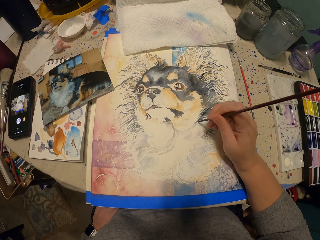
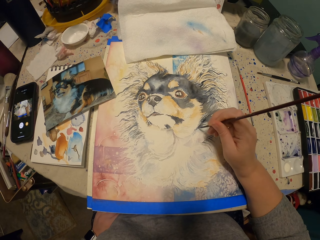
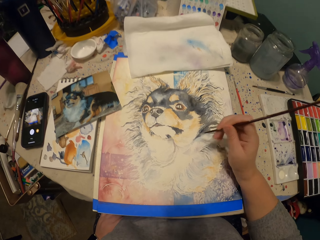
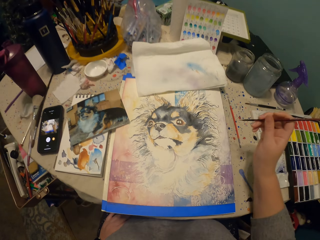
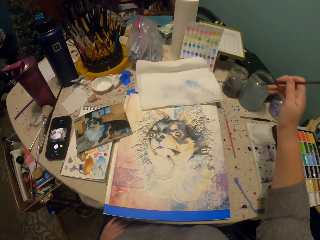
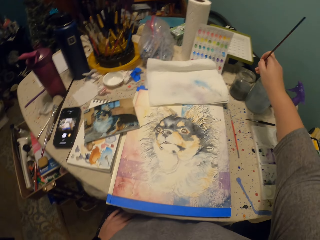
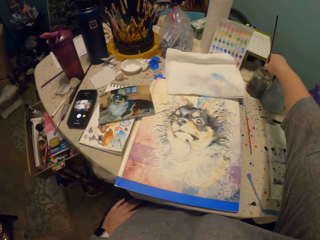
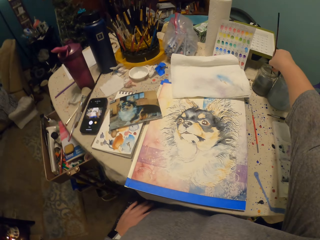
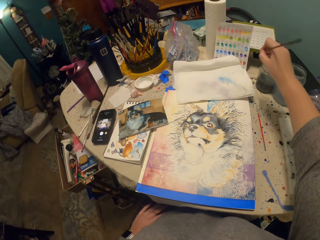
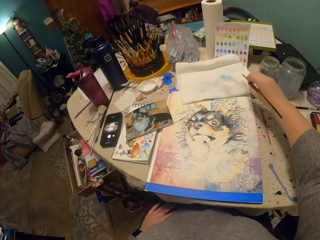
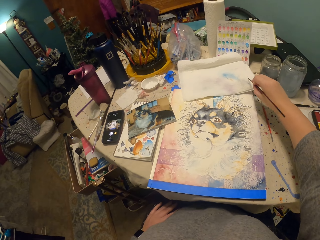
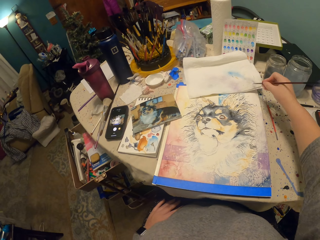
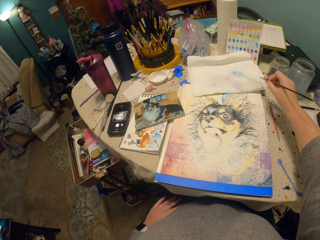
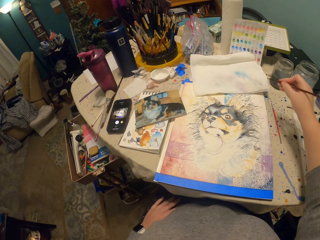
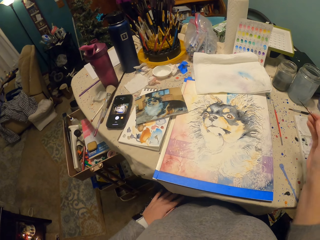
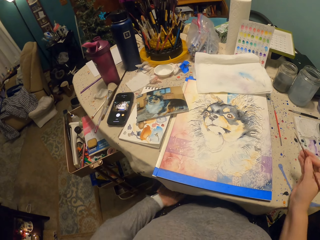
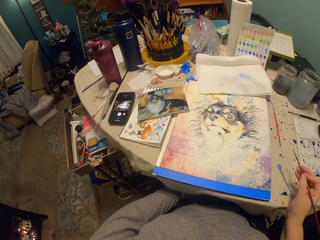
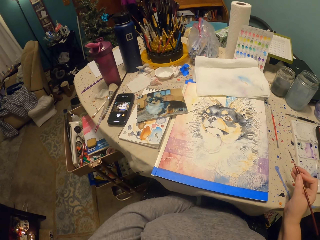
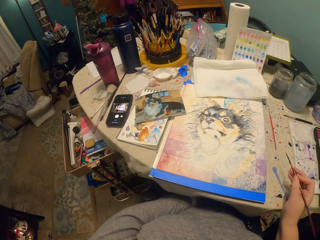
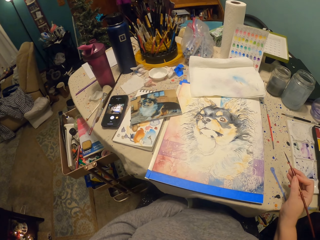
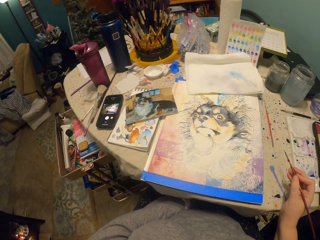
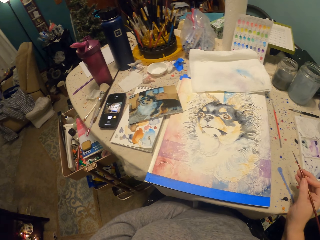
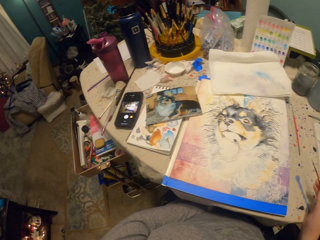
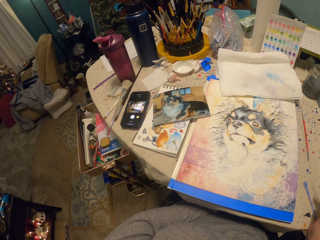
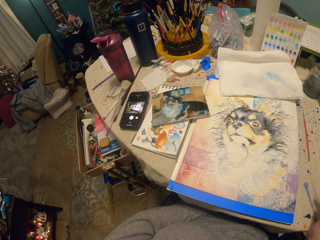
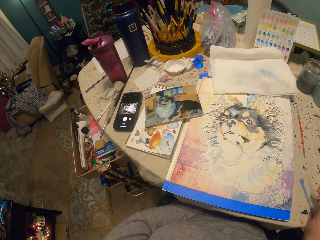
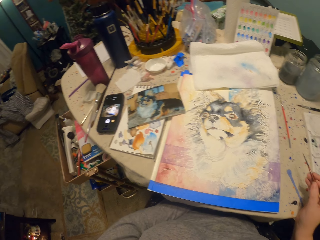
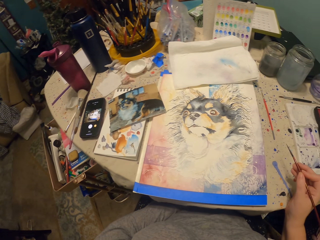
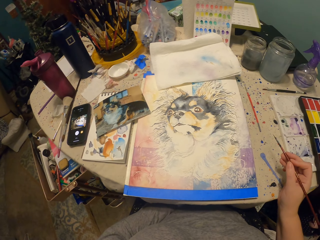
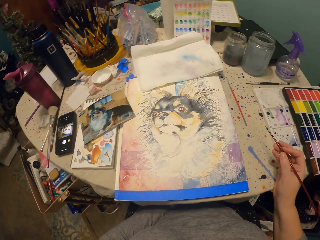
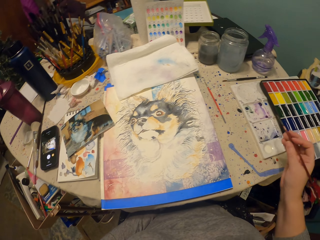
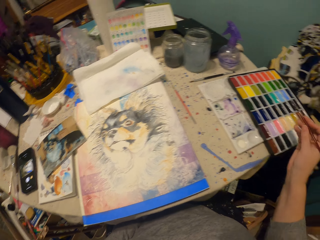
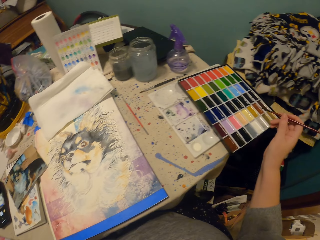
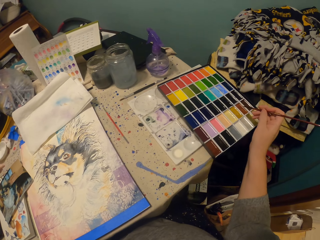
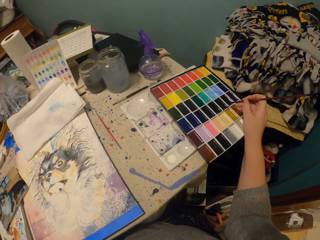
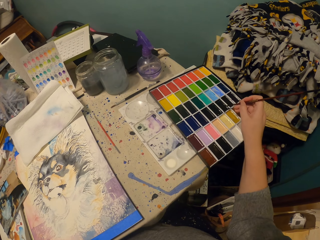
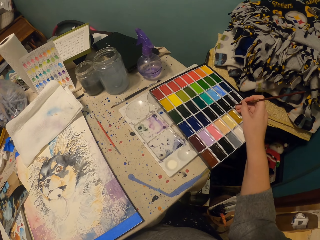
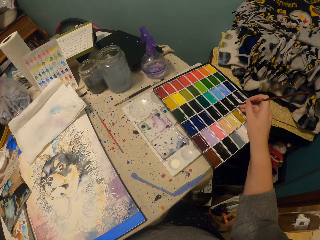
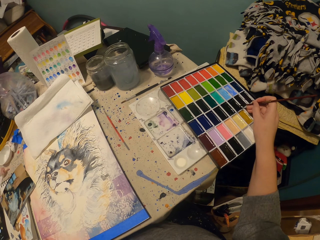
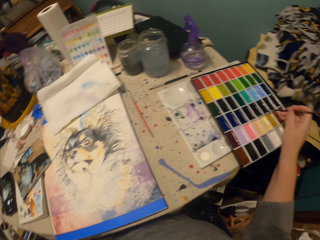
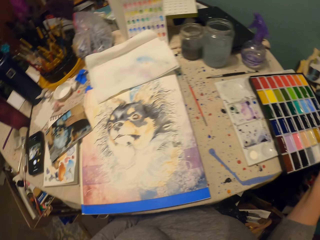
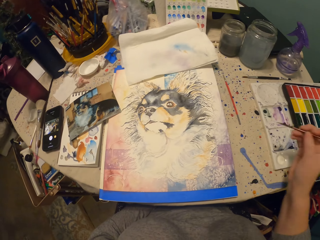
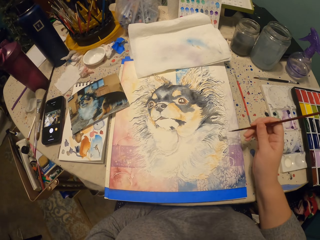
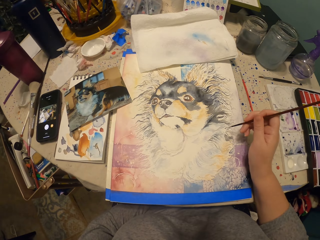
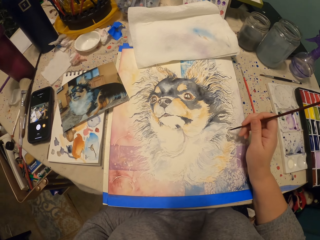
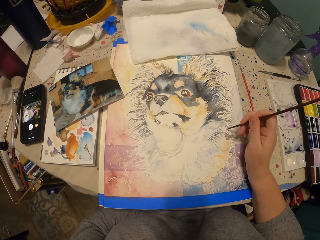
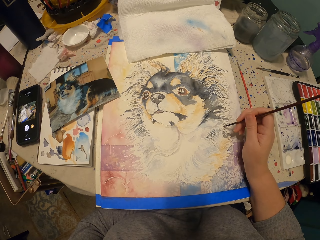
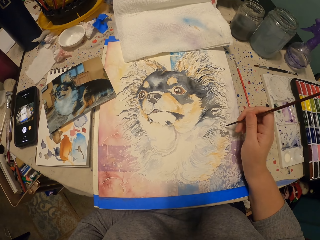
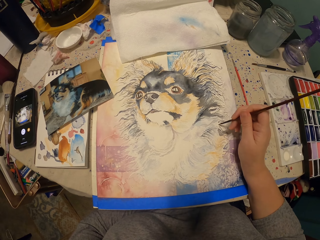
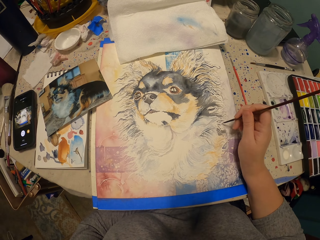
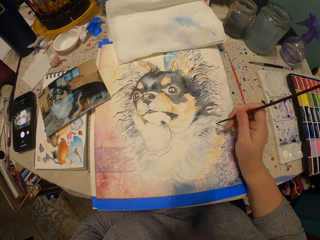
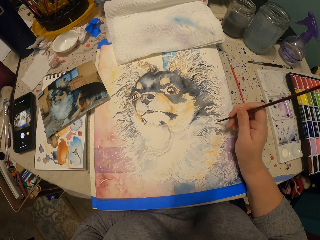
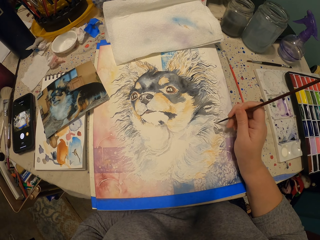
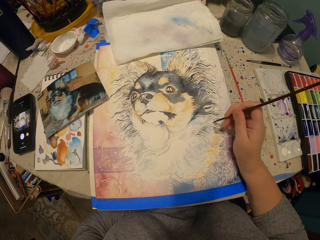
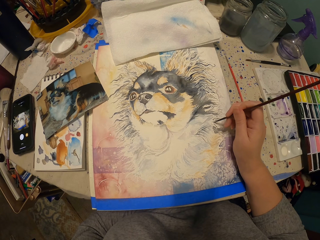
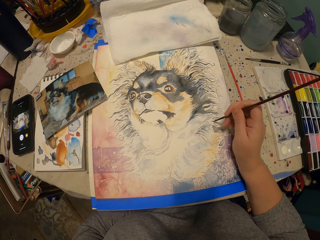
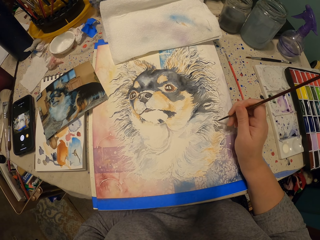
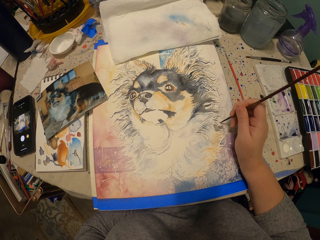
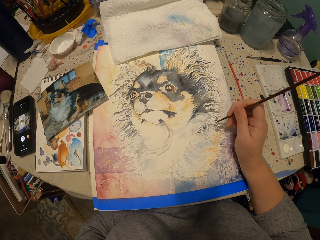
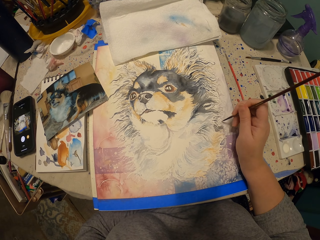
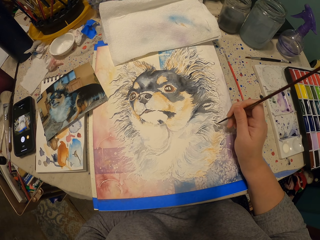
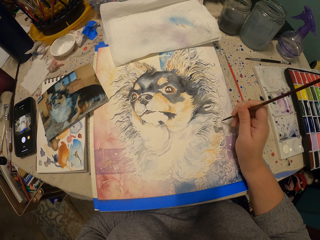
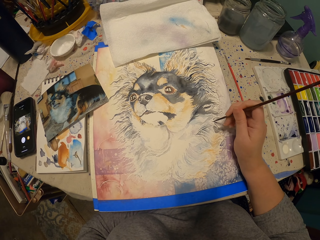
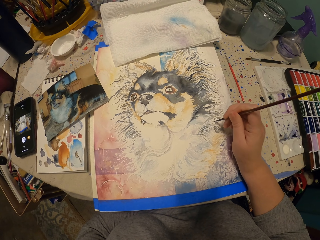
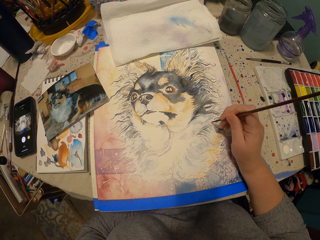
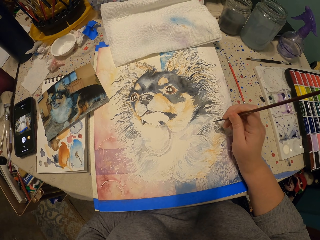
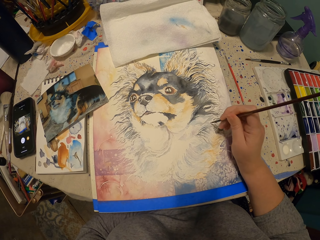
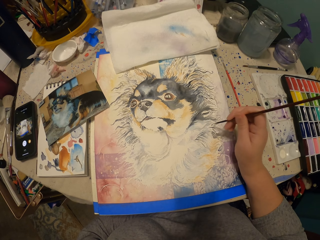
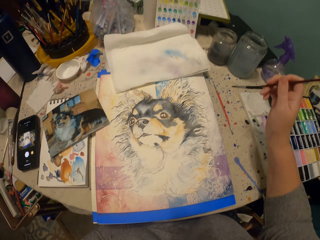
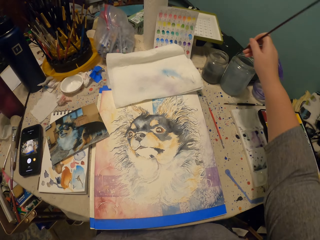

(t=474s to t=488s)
The camera wearer dips the paint brush in a container. They put the paints on the painting brush. They wipe the paint brush on paper. They stare at the paint. They pick paint from the paint kit. They paint a dog art with the painting brush.

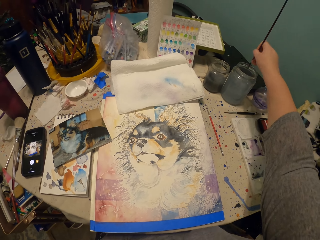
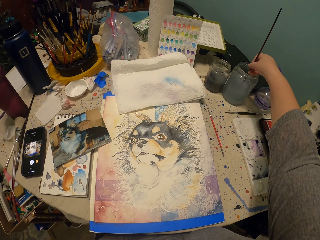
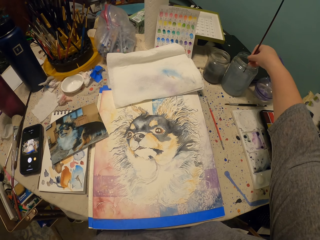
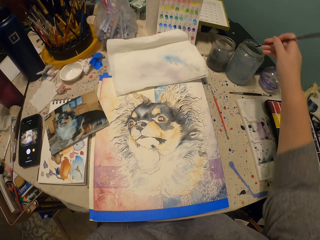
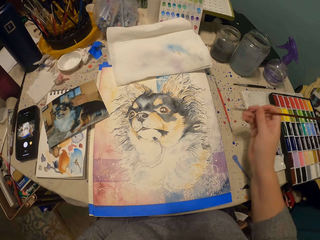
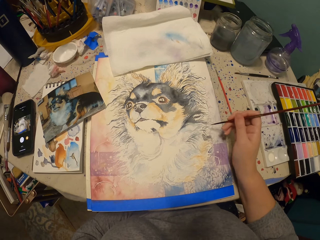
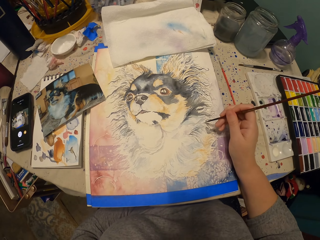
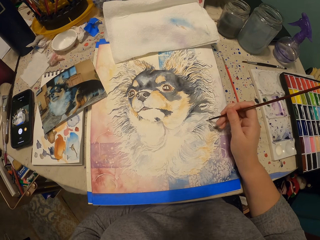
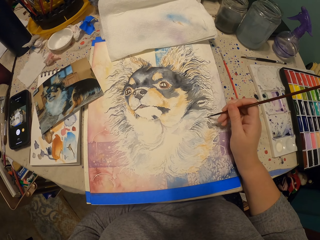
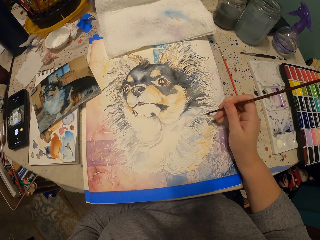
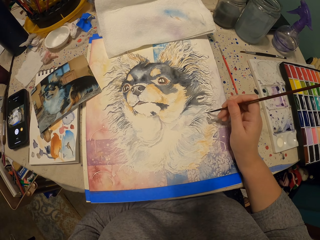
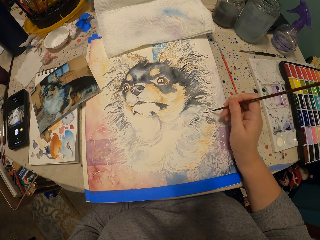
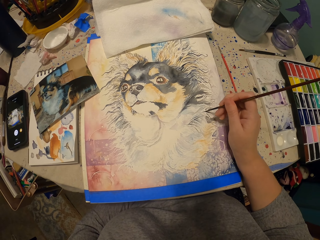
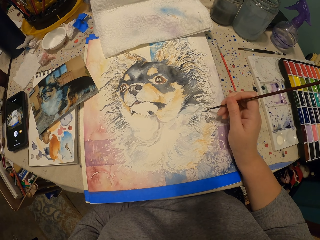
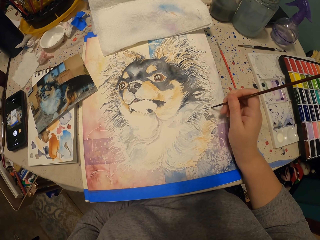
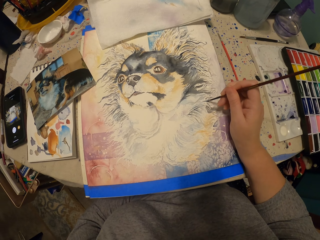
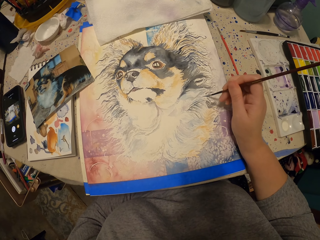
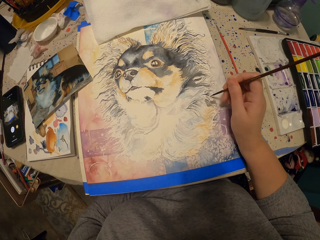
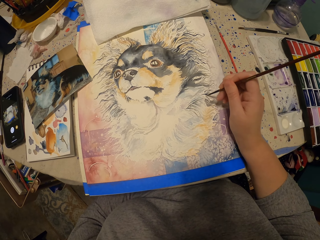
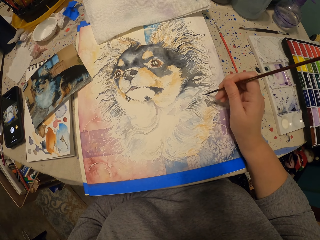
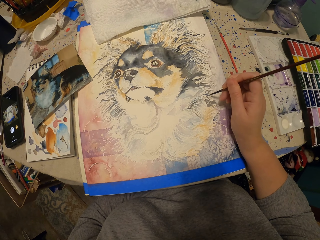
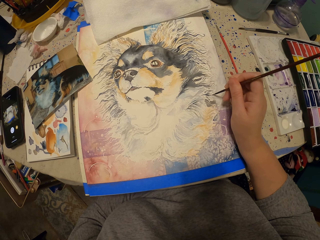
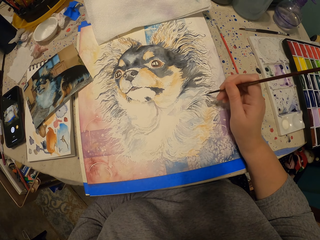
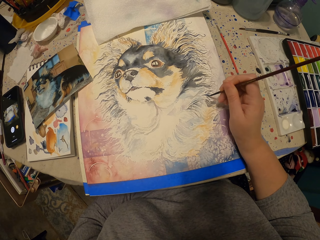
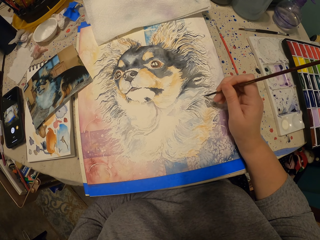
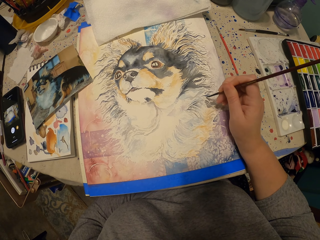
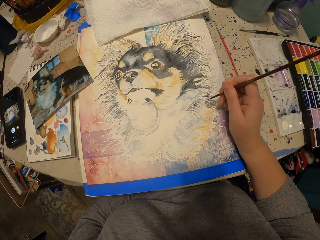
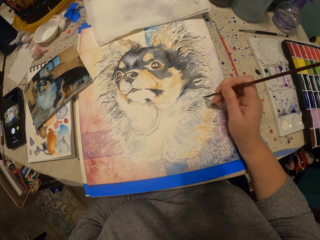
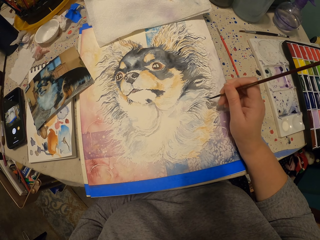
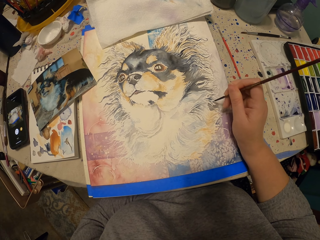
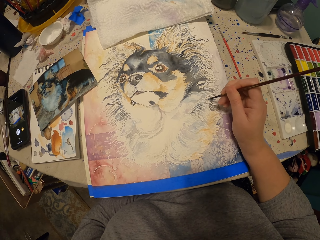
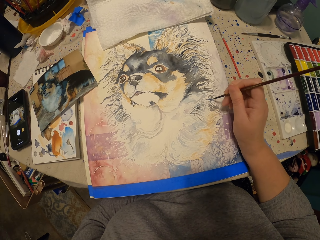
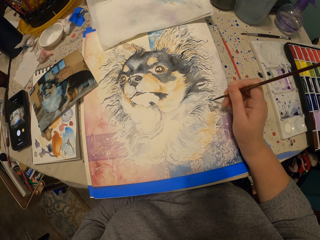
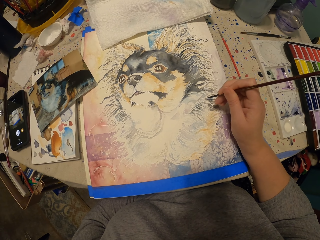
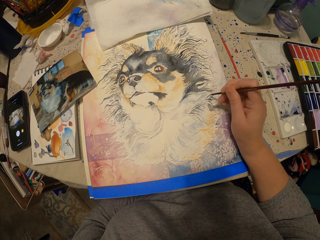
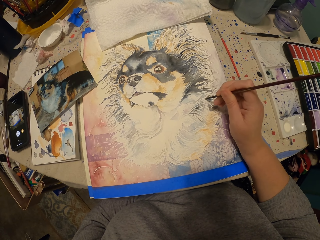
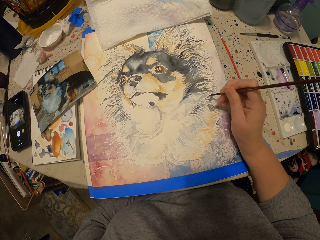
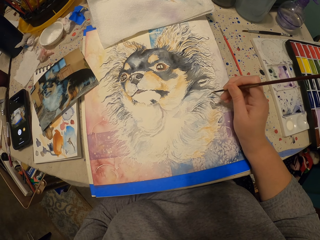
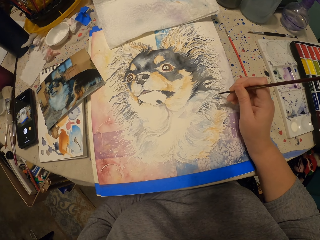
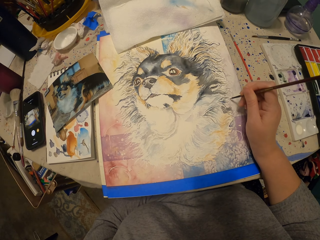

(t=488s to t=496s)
The camera wearer dips the paint brush in a container. They paint with the paint brush.
